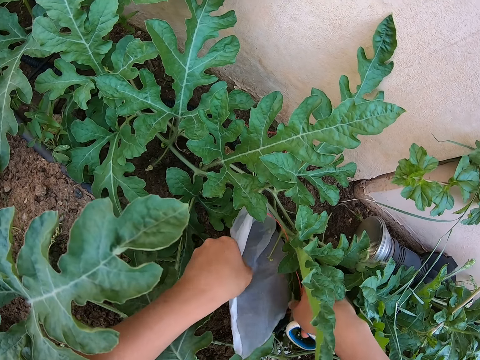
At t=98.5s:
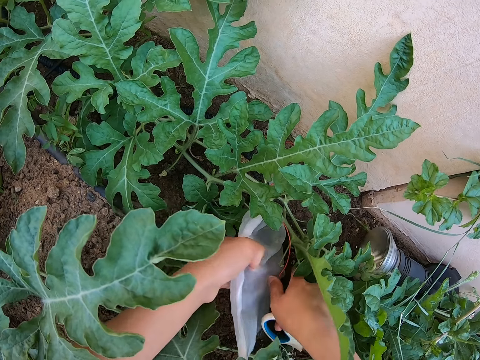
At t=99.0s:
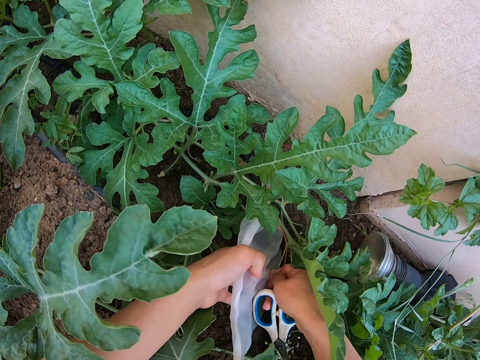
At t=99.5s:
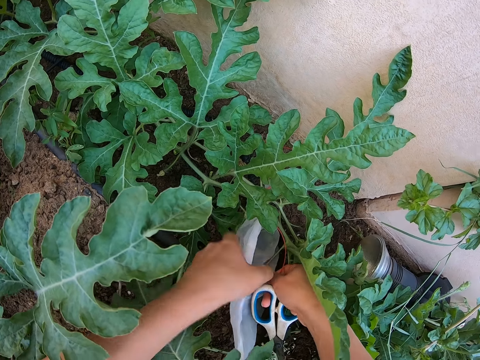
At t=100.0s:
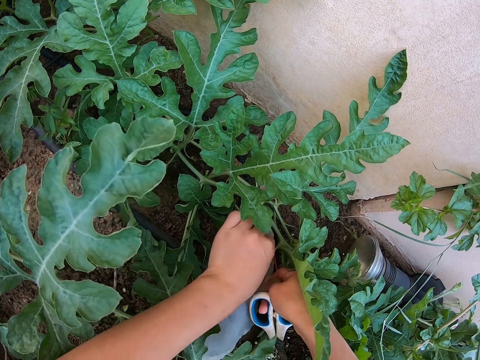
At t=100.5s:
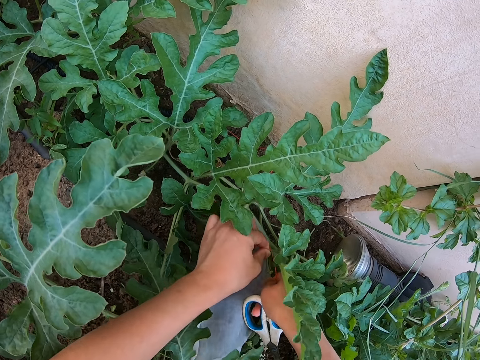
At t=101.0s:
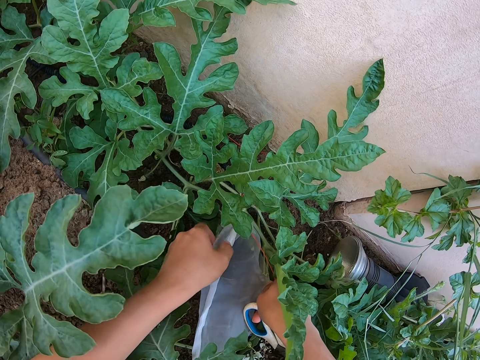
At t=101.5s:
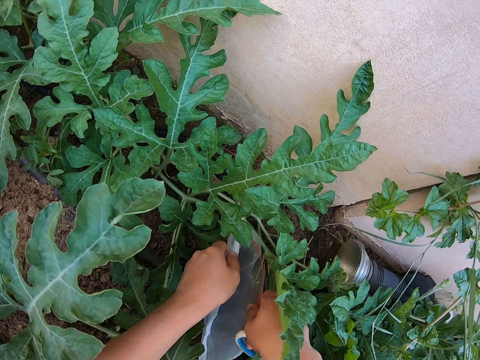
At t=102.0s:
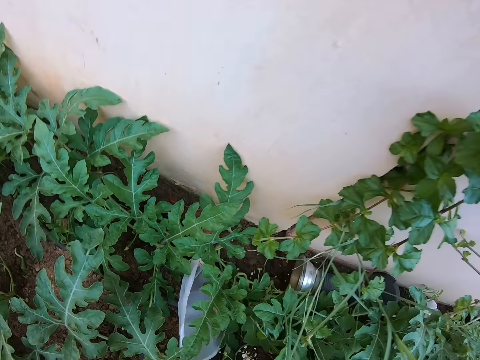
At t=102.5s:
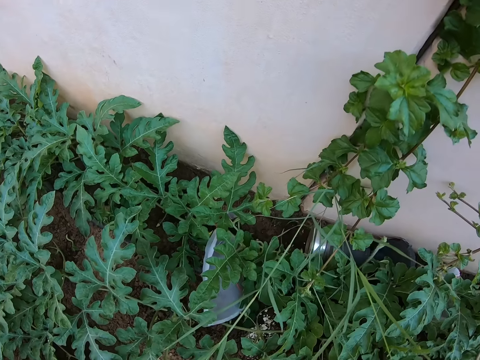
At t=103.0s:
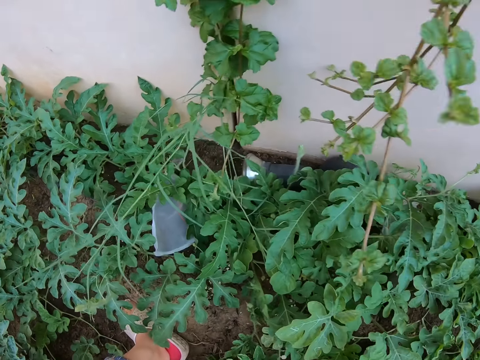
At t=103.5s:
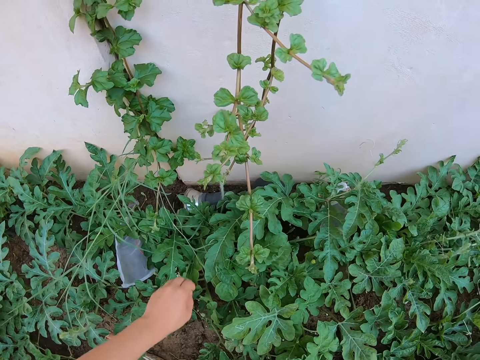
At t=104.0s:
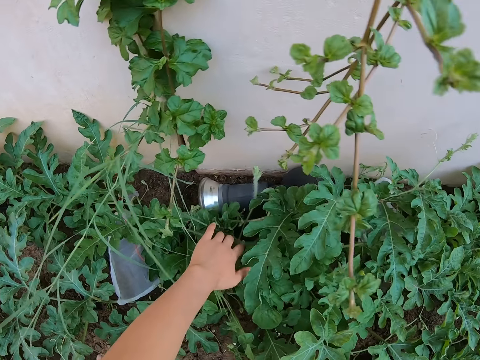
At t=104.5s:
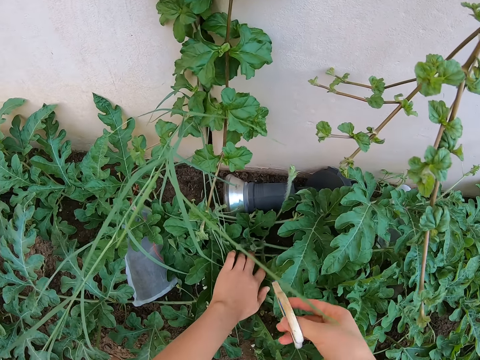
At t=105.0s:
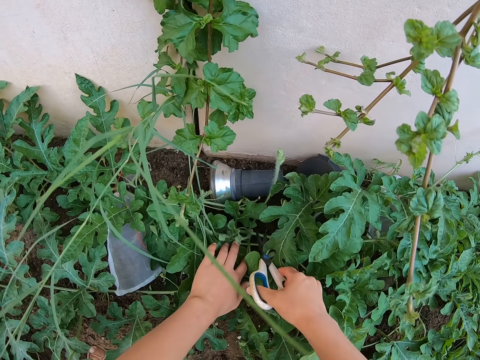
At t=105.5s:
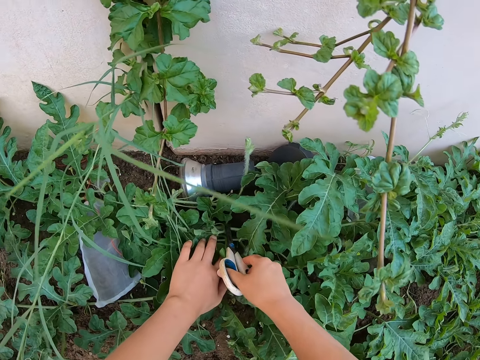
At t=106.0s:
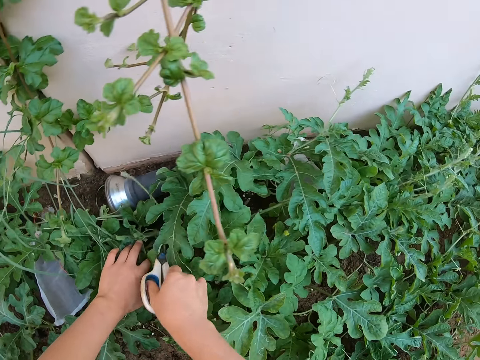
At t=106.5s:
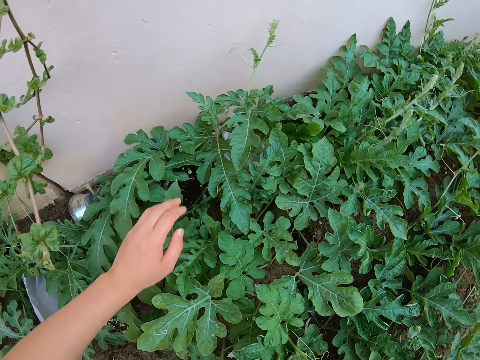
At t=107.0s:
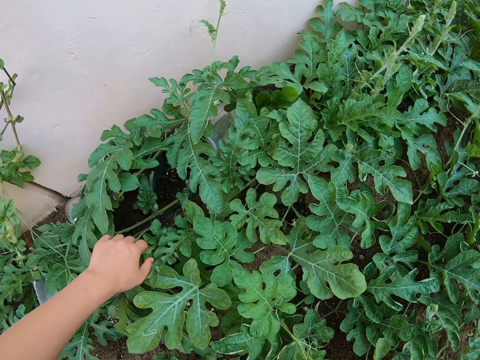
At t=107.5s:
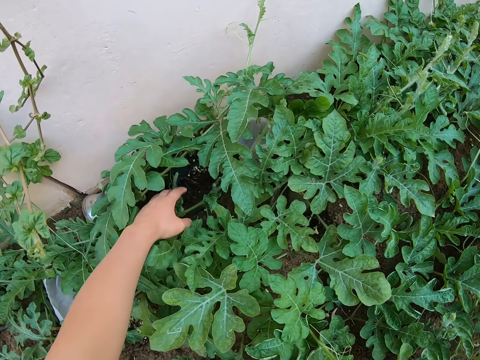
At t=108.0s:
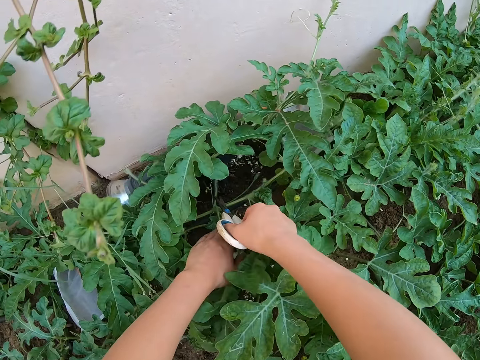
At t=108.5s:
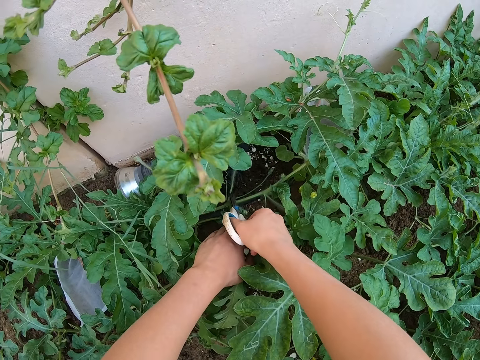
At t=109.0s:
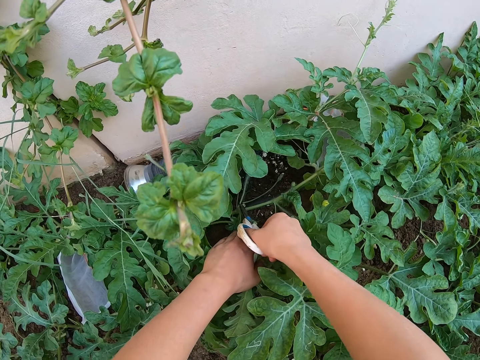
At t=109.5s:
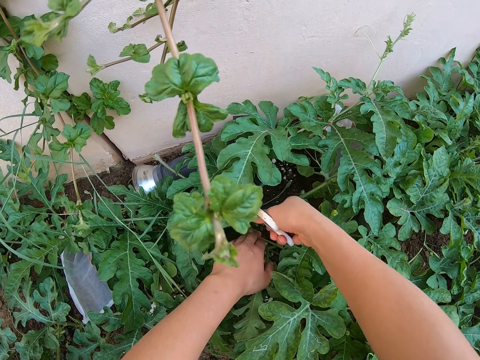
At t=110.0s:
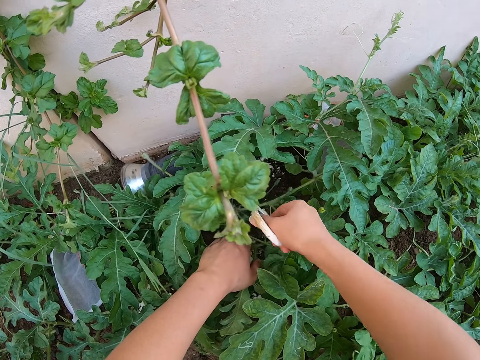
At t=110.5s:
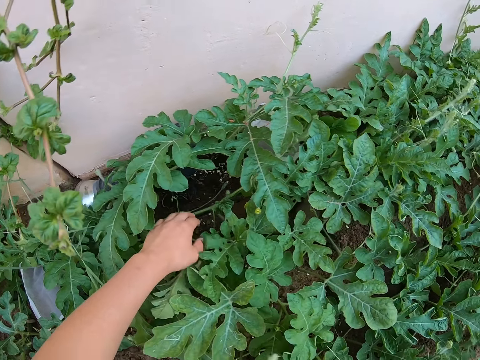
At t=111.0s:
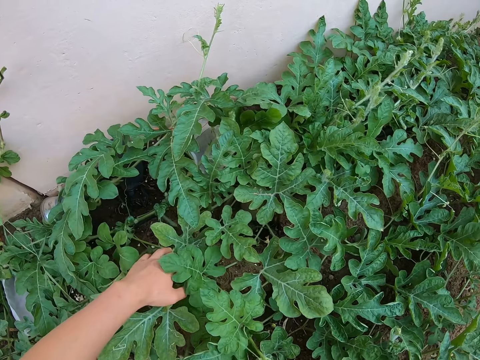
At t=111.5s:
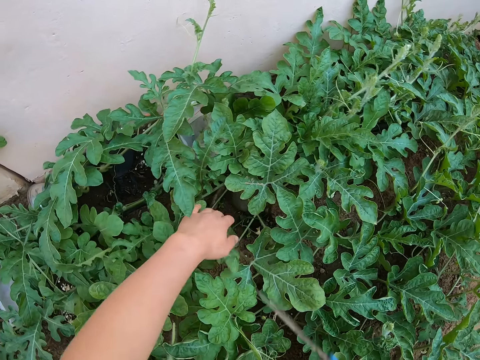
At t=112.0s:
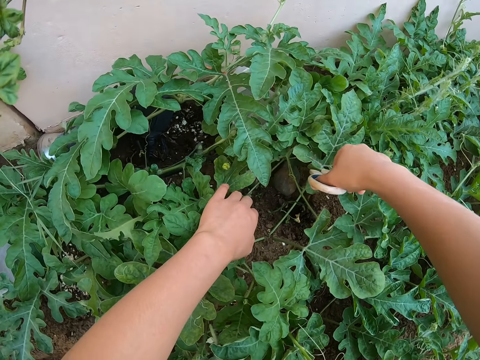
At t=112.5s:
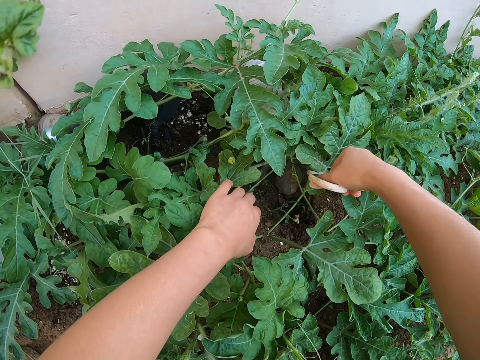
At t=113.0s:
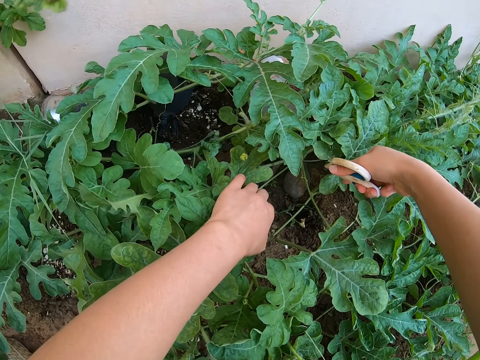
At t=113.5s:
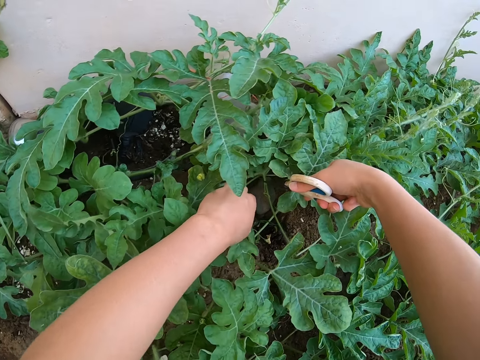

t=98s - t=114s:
The camera wearer touches the watermelon leaves with her left hand. She cuts a watermelon male flower with a pair of scissors. She touches the watermelon leaves with her left hand. She cuts a watermelon male flower with a pair of scissors. She touches the watermelon leaves with her left hand.

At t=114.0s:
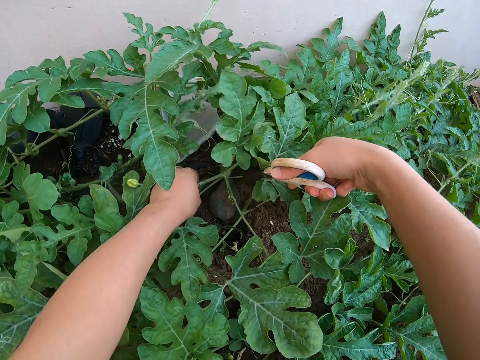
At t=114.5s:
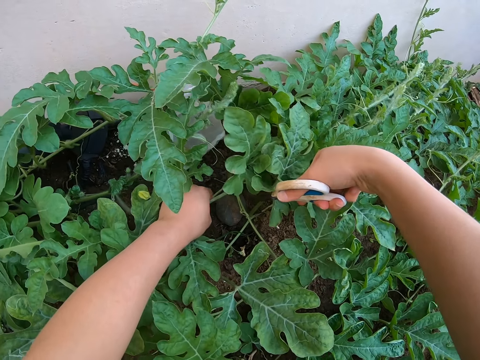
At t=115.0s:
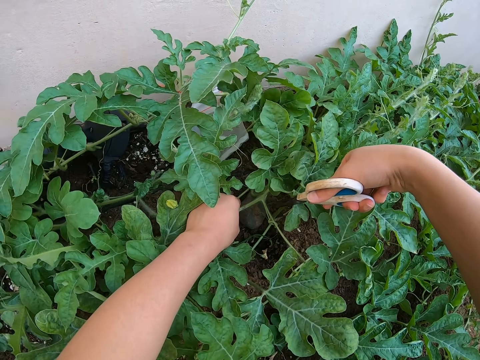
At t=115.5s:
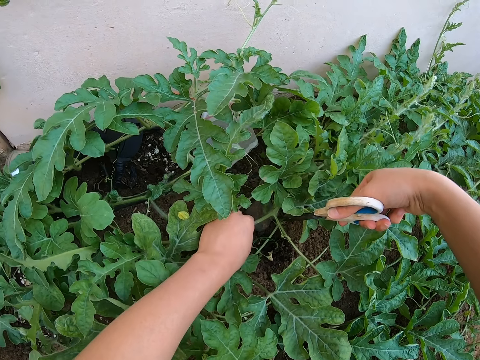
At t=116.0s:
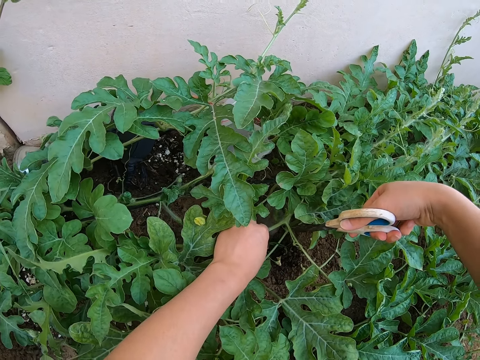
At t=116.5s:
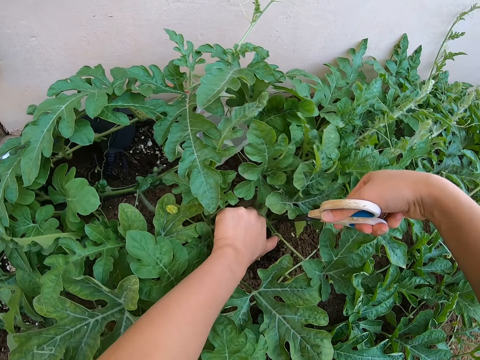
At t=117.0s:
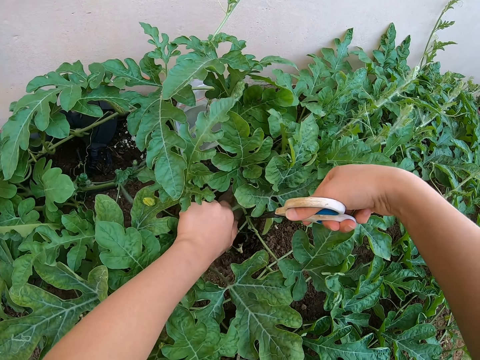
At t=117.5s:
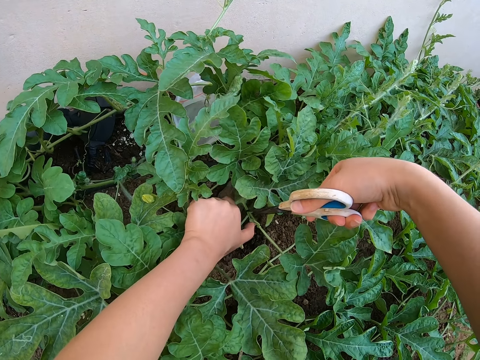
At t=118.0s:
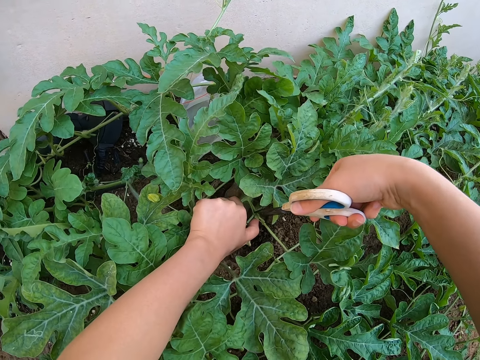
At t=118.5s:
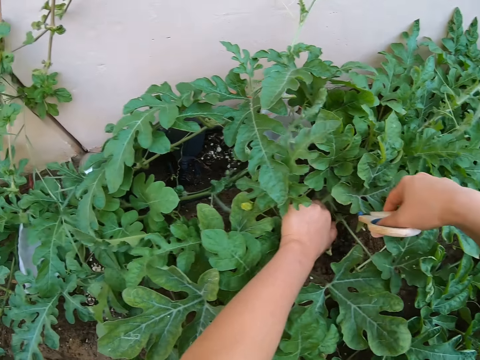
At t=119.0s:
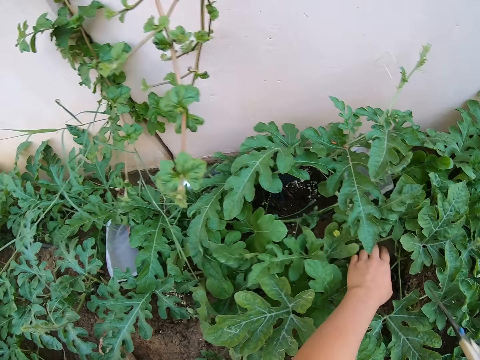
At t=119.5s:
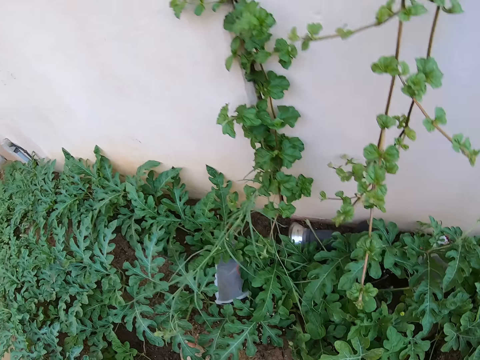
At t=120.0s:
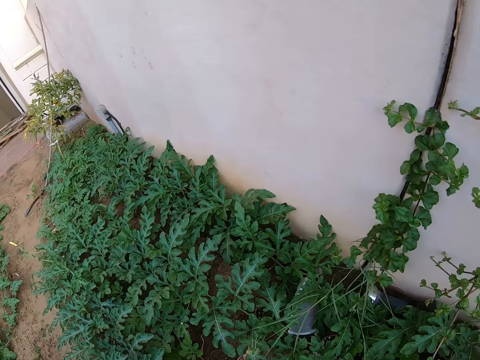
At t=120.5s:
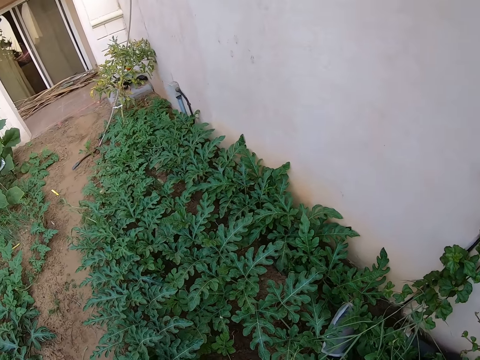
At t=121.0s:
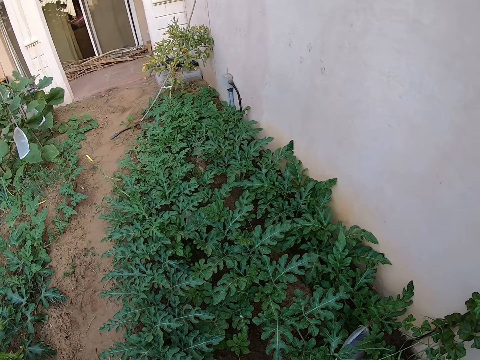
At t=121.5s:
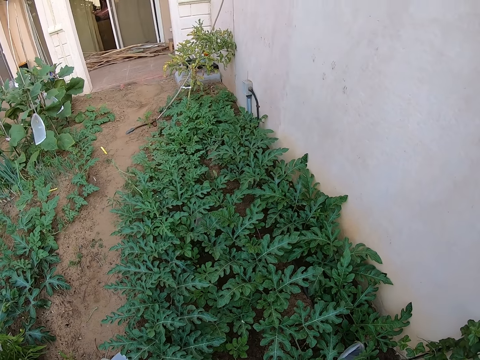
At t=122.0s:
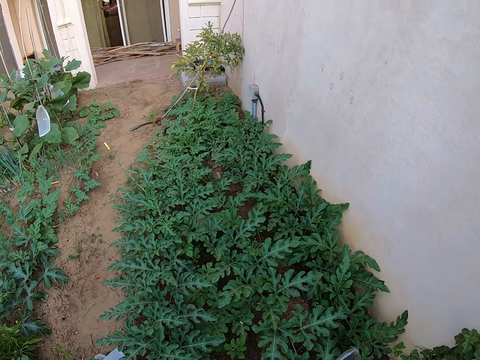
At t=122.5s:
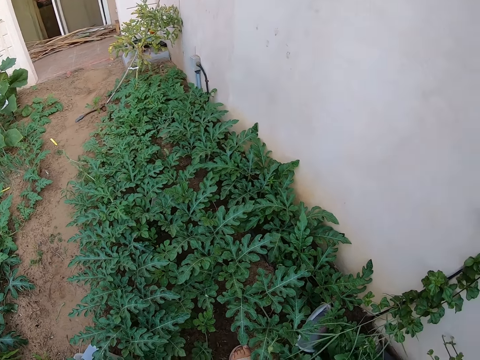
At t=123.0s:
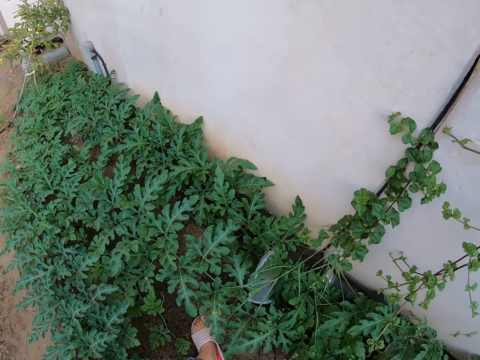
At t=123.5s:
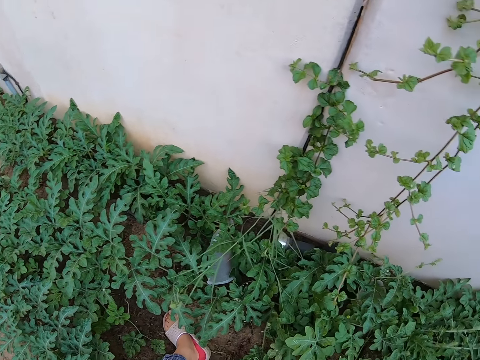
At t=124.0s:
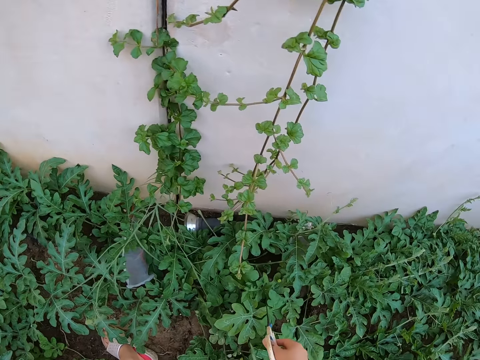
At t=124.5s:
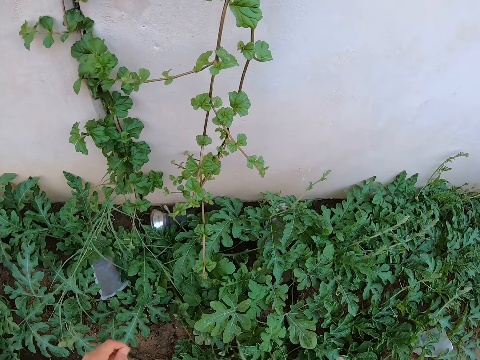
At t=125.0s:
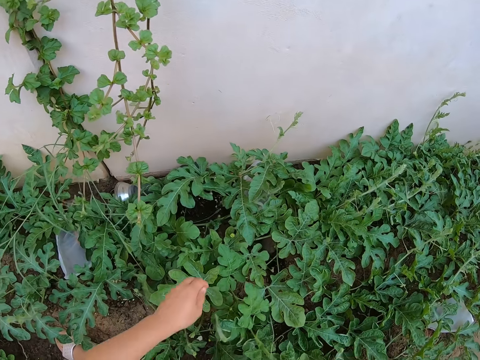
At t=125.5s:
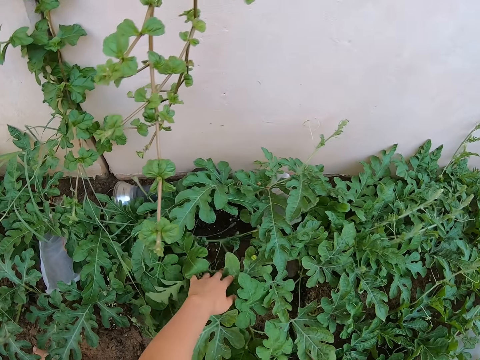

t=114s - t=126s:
The camera wearer holds the watermelon stem with her left hand. She cuts a watermelon male flower with a pair of scissors. She looks around the watermelon stems. She stares around the garden.
